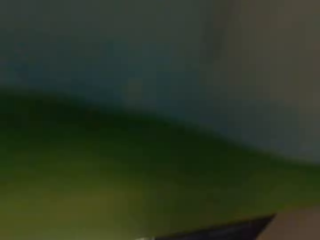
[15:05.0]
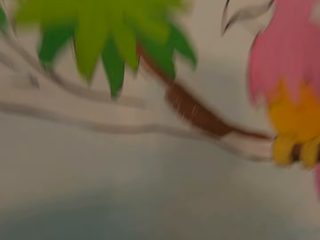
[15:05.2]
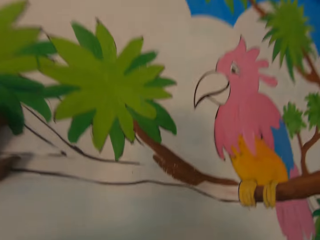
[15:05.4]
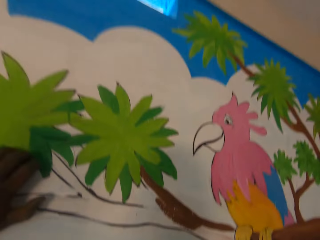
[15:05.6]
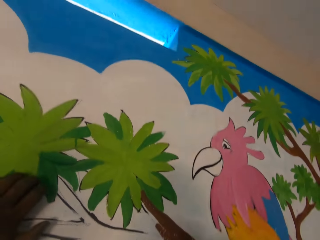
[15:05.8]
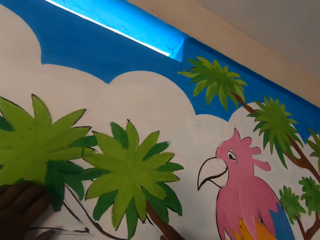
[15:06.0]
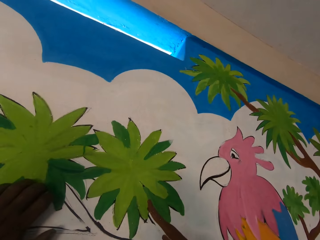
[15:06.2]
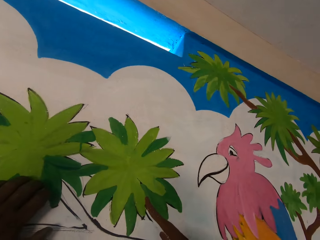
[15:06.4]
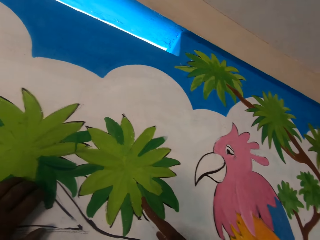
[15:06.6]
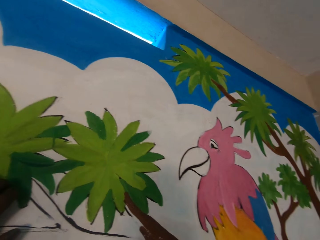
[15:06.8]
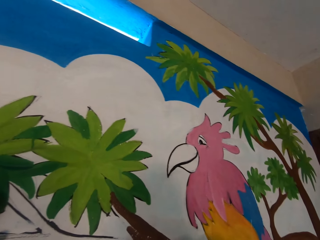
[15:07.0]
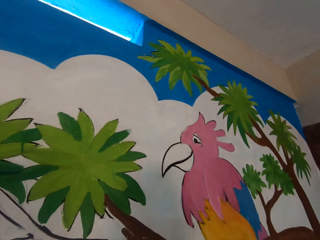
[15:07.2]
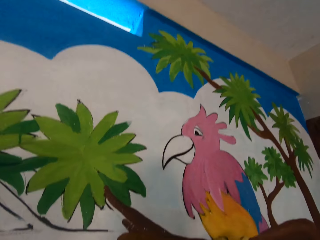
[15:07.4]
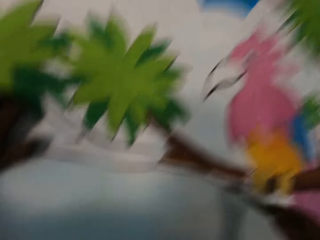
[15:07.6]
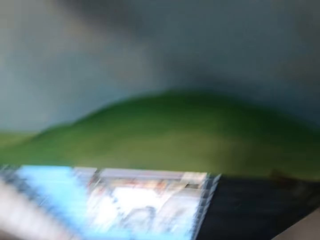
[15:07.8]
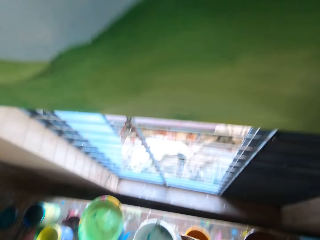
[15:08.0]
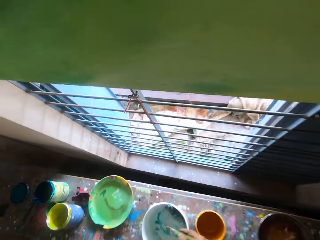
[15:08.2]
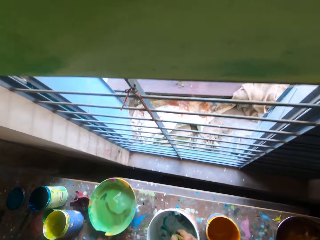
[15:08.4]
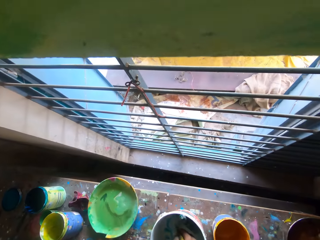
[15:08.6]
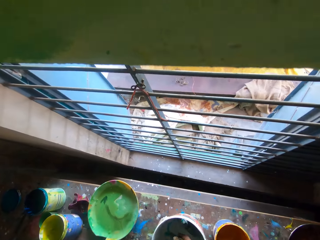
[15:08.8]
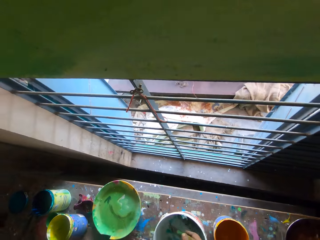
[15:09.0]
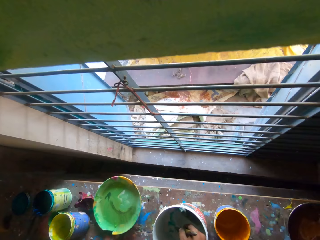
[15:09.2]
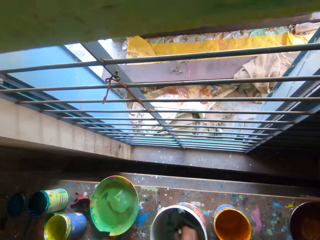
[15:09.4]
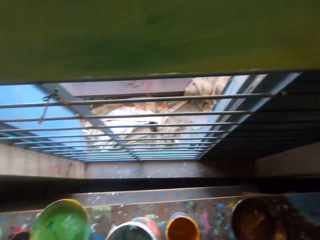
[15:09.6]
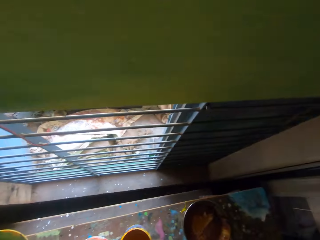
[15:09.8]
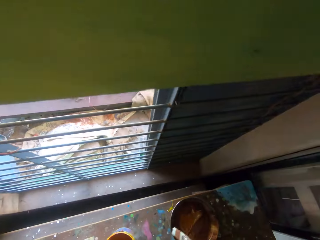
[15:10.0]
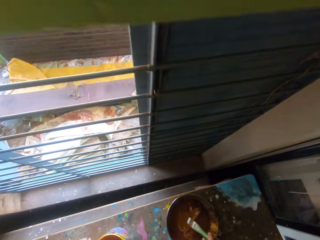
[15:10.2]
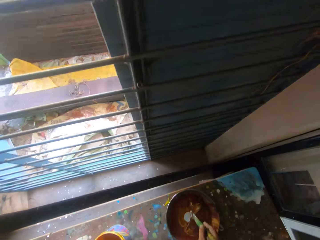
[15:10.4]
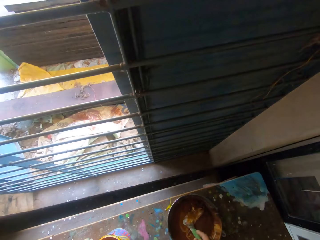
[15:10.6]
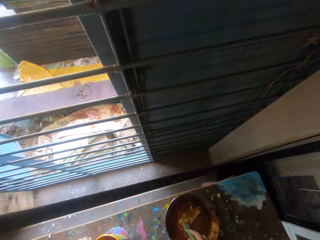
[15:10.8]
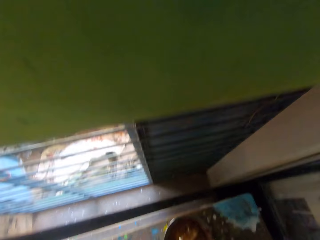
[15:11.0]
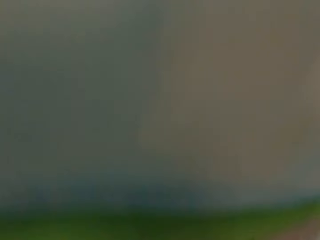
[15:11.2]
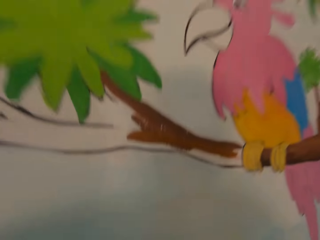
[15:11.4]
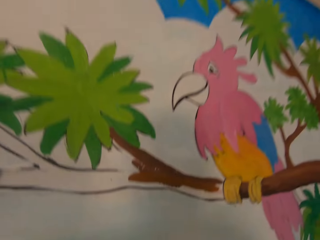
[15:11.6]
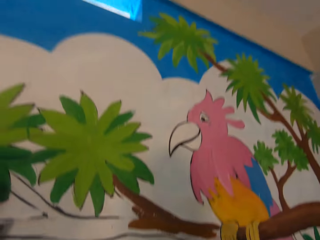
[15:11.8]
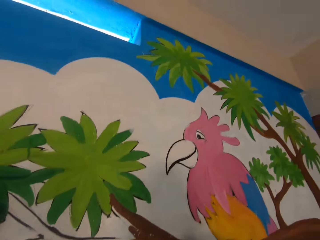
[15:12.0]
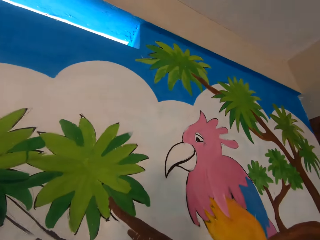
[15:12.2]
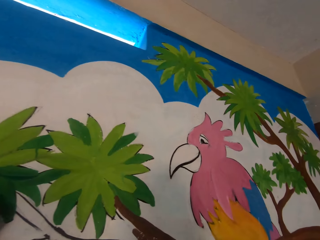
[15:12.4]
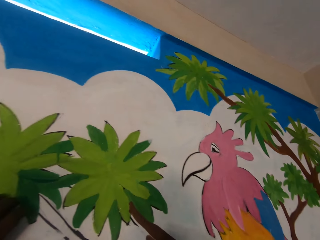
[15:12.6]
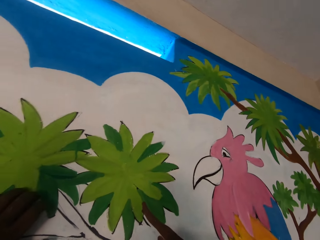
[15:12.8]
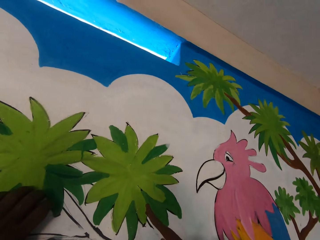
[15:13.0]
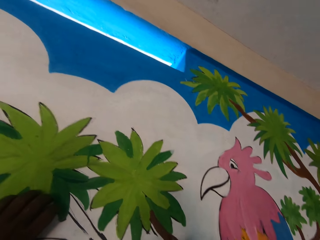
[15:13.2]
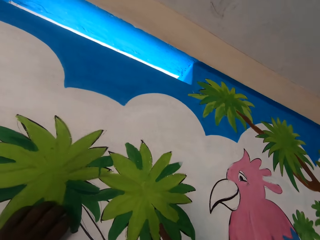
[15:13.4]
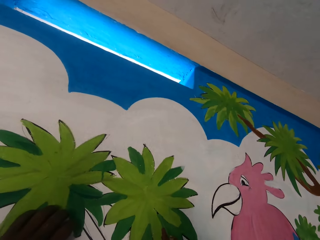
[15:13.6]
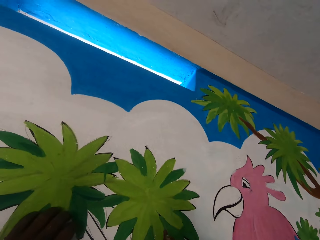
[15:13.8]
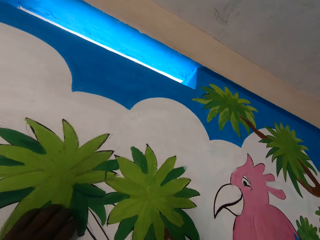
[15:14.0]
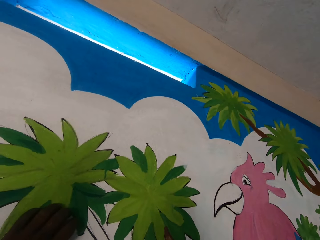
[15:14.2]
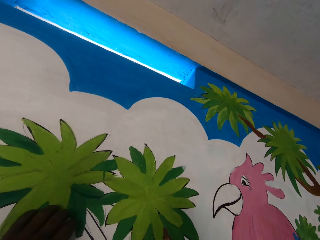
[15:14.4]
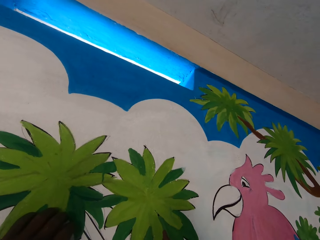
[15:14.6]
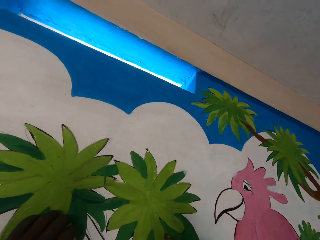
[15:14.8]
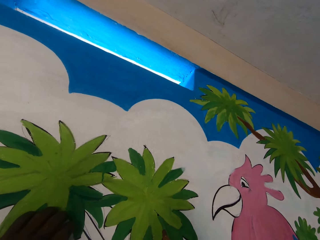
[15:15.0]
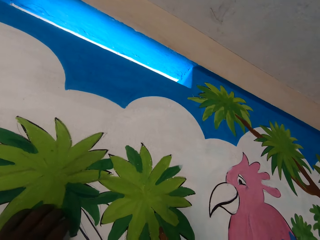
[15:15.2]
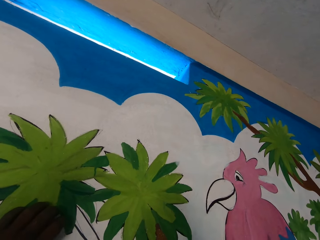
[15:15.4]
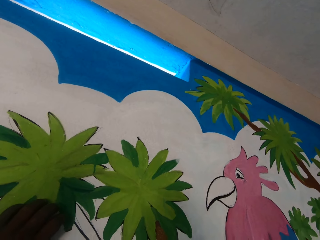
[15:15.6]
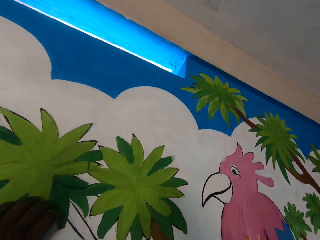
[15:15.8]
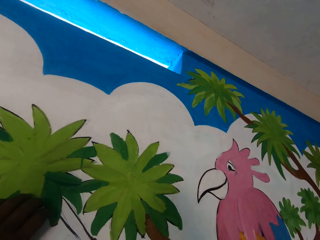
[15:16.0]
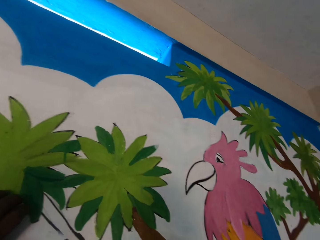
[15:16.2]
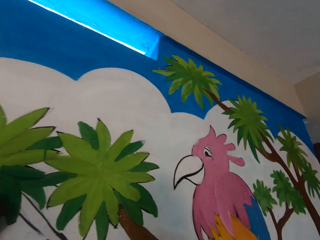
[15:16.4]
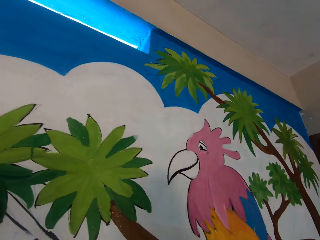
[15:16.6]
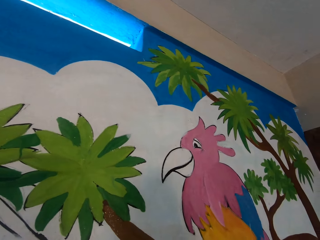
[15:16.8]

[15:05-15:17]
The camera wearer paints the mural on the wall with the paintbrush in his right hand. He takes paint from the second paint bucket on the floor with the paint brush. He takes paint from the first paint bucket on the floor with the paint brush. He paints the mural on the wall with the paintbrush in his right hand.

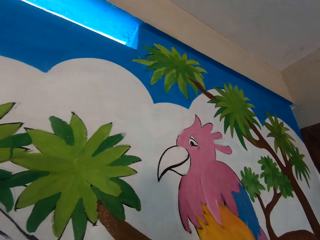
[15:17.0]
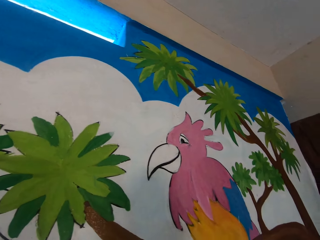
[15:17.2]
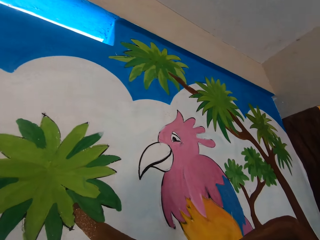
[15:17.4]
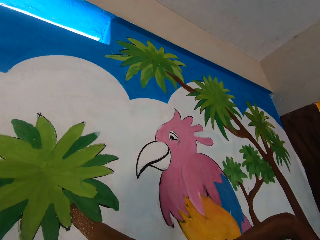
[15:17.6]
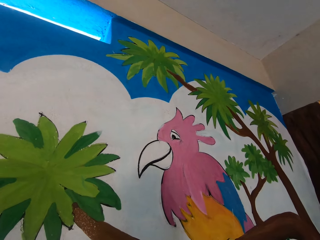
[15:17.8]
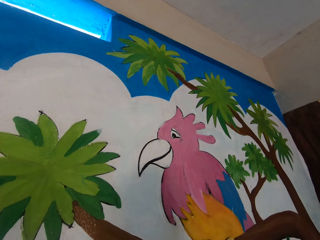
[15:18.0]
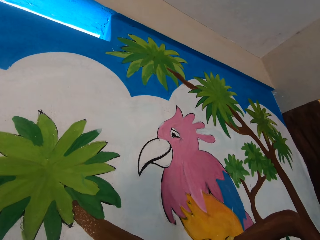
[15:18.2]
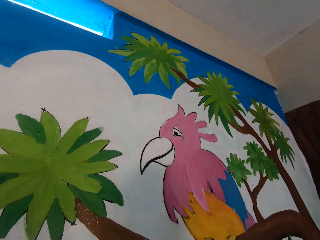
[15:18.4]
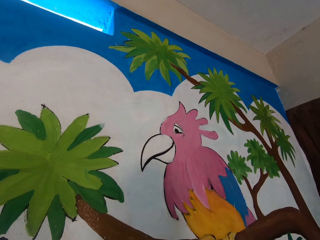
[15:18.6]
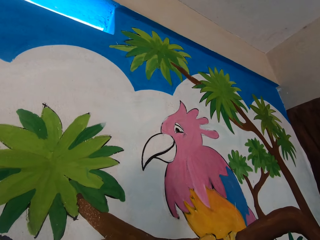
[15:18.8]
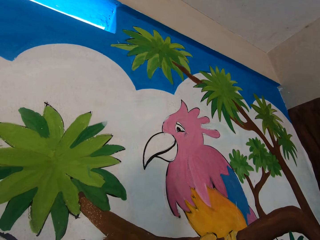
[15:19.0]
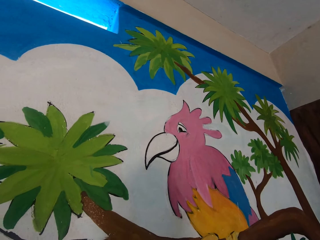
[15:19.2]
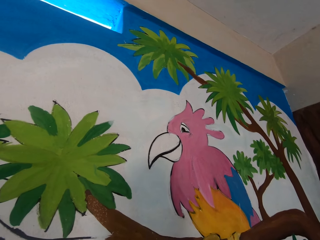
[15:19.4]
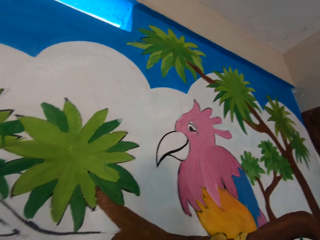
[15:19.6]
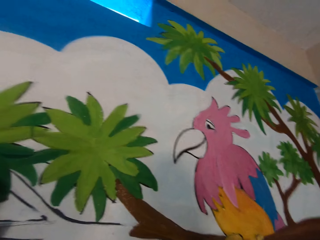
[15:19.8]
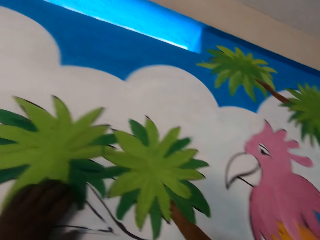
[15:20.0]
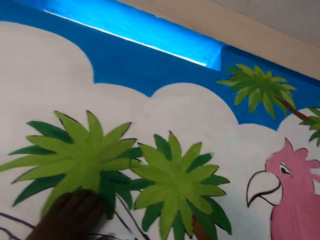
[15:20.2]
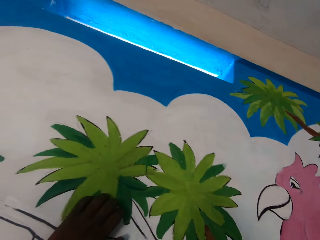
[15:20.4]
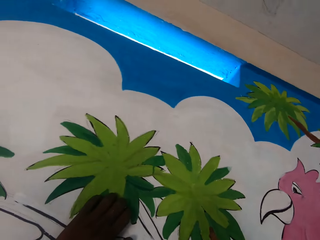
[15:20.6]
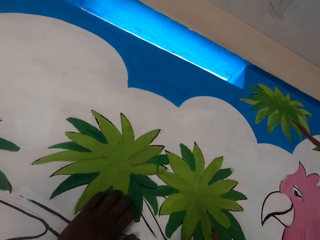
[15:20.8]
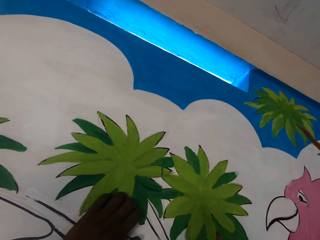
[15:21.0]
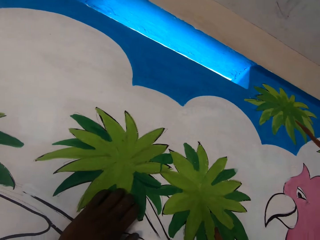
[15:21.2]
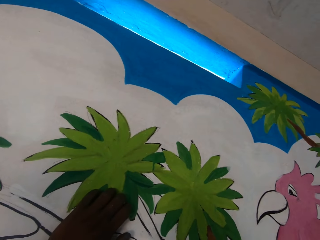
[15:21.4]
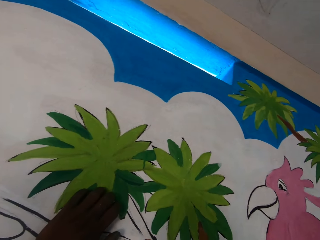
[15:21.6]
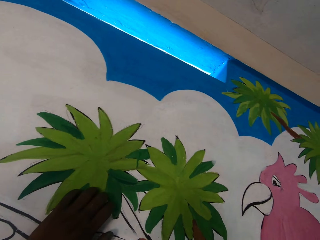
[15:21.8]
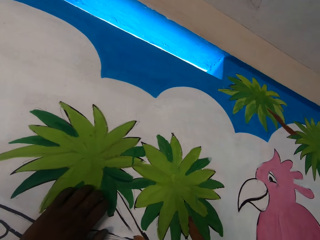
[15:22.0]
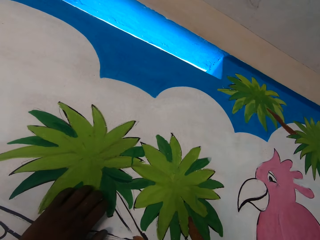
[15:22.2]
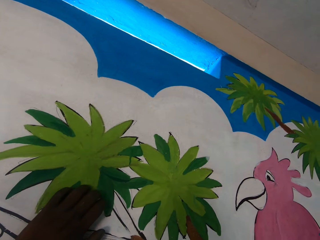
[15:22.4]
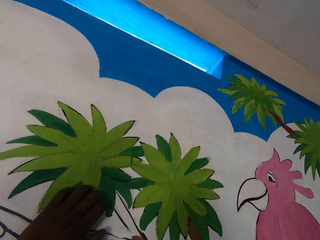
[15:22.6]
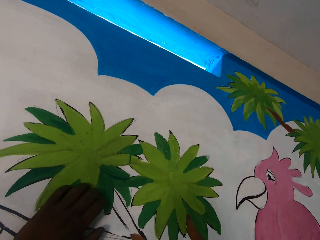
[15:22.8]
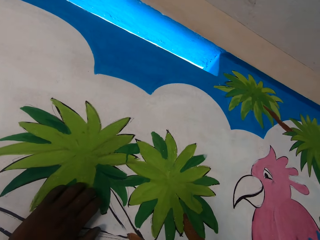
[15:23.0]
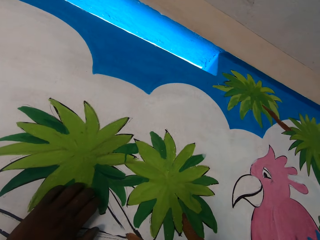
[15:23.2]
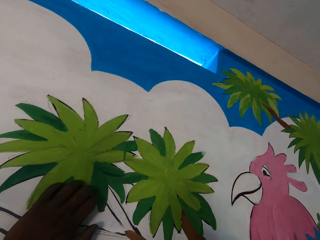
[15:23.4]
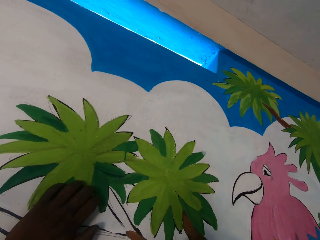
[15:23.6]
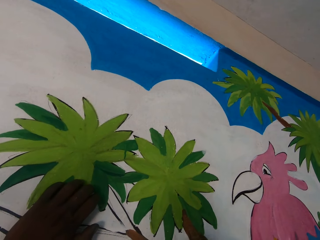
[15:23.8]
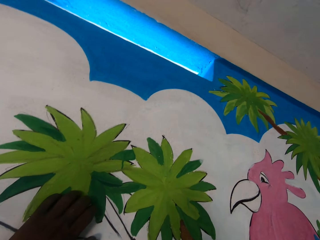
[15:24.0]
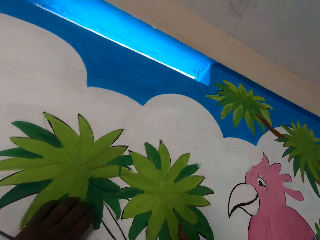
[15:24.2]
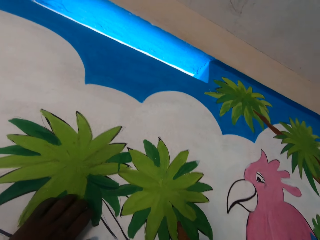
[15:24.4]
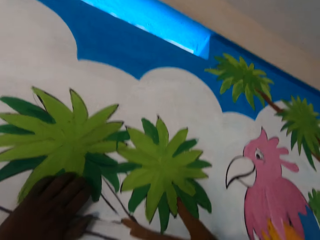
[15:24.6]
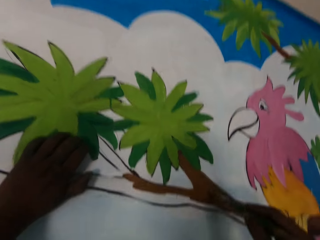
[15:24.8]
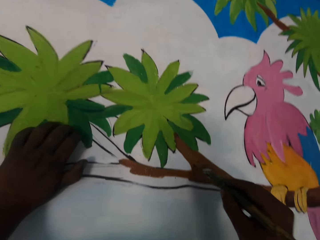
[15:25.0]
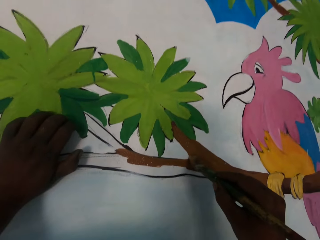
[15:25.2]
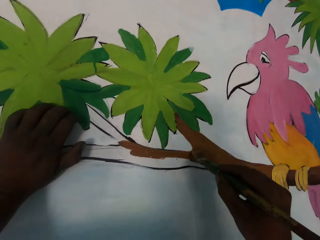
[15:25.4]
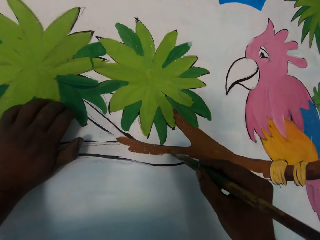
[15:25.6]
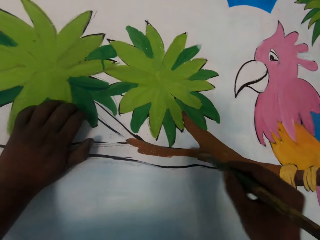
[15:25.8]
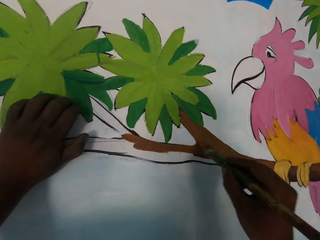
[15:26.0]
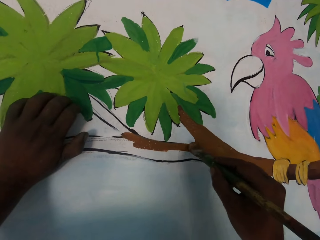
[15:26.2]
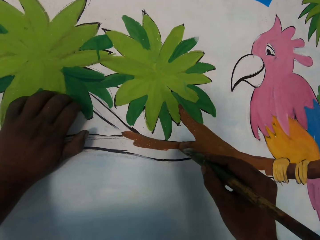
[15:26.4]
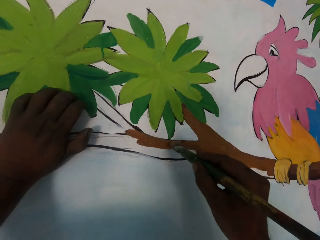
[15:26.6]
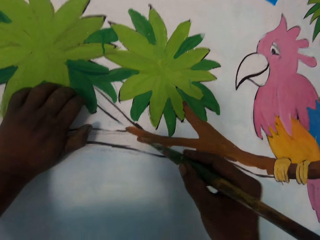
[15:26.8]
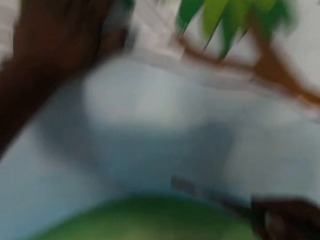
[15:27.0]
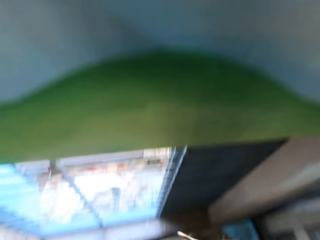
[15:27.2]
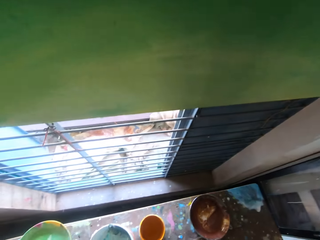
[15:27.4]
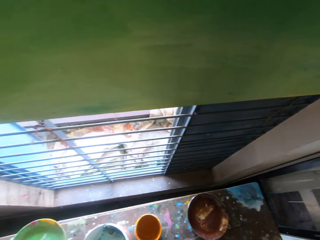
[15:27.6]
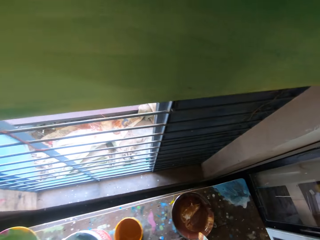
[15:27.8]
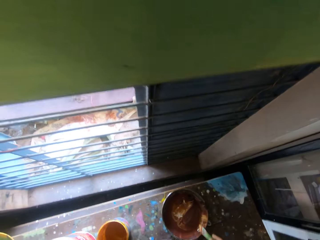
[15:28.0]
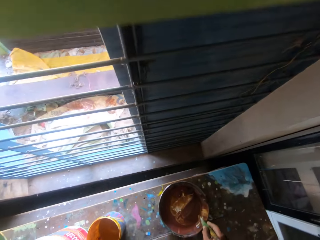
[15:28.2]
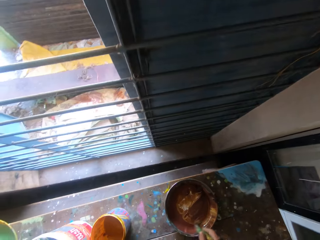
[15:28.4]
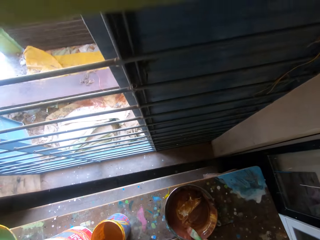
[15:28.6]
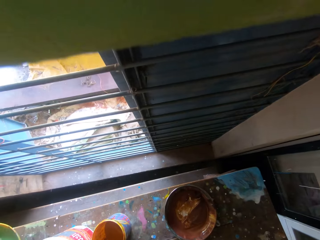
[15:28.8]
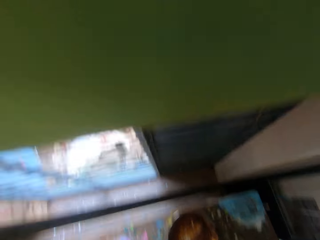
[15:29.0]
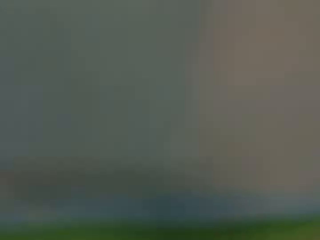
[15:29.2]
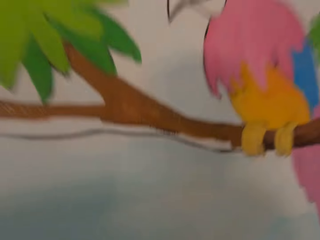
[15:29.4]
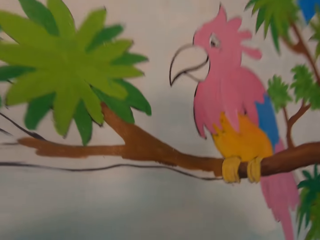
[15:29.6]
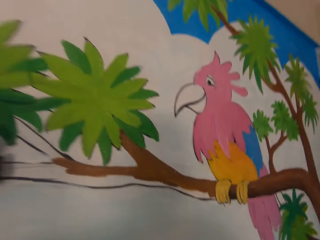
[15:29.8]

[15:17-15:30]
The camera wearer places his left hand on the mural wall. He paints the mural on the wall with the paintbrush in his right hand. He takes paint from the first paint bucket on the floor with the paint brush.
